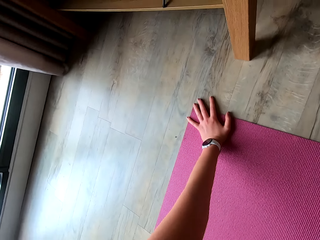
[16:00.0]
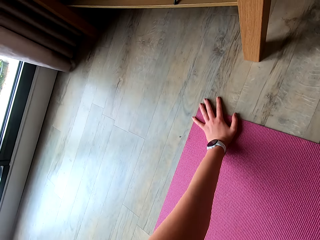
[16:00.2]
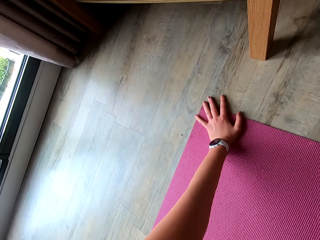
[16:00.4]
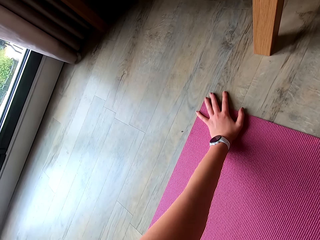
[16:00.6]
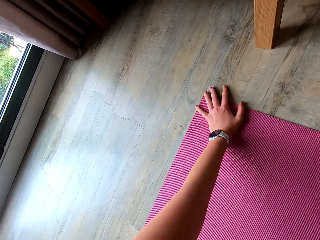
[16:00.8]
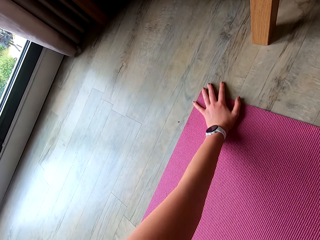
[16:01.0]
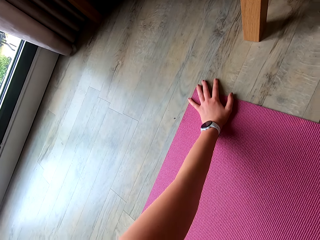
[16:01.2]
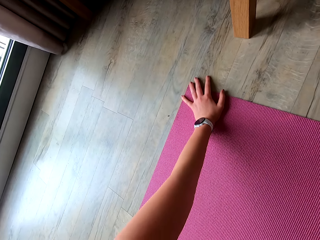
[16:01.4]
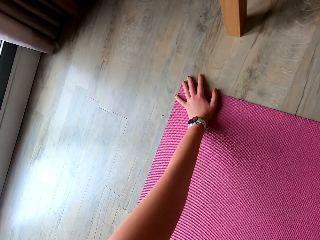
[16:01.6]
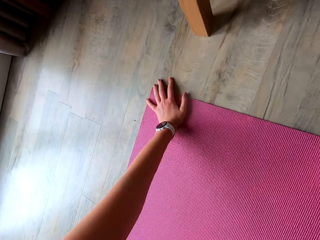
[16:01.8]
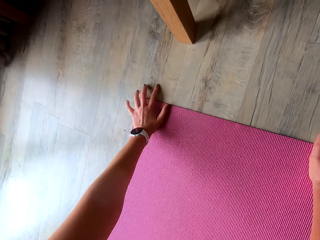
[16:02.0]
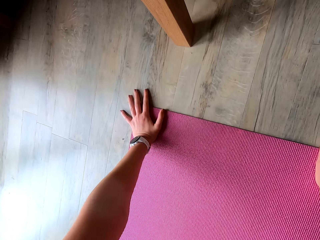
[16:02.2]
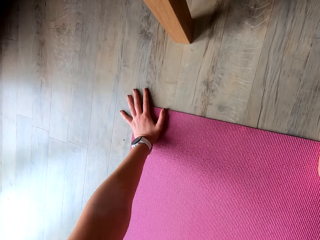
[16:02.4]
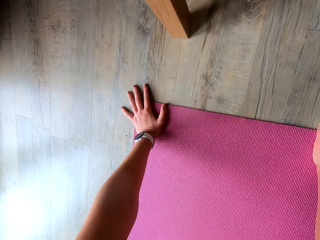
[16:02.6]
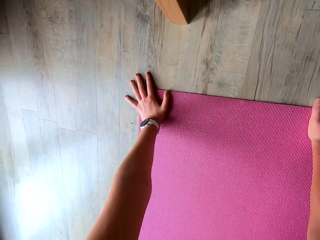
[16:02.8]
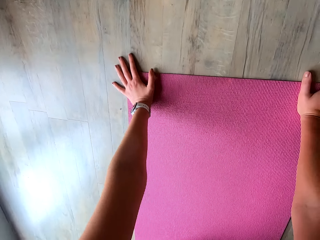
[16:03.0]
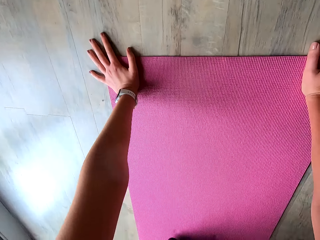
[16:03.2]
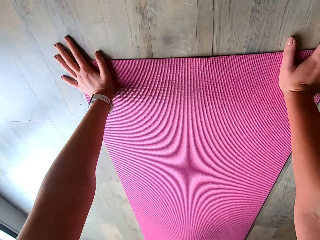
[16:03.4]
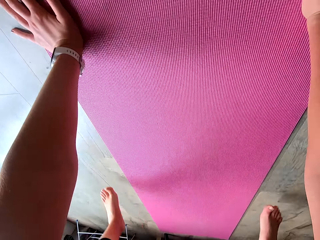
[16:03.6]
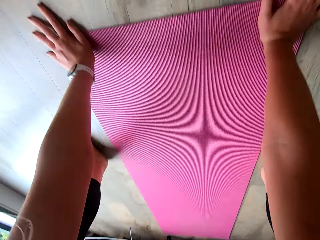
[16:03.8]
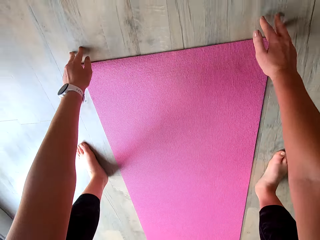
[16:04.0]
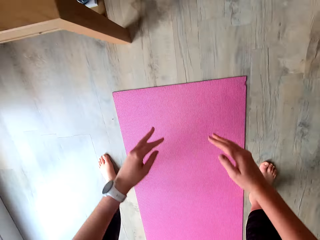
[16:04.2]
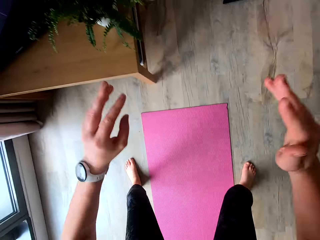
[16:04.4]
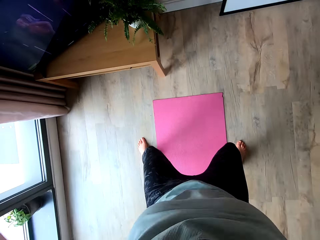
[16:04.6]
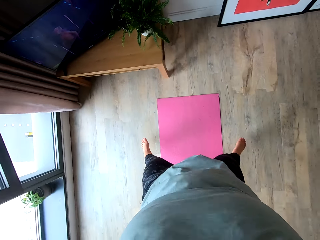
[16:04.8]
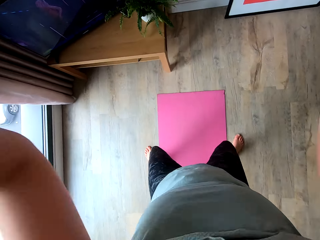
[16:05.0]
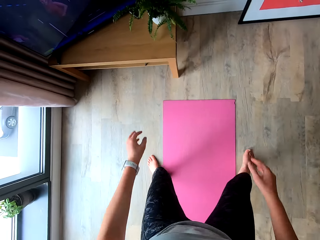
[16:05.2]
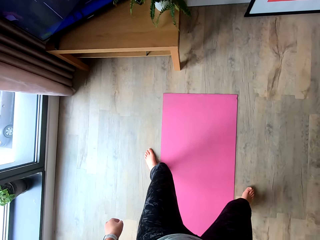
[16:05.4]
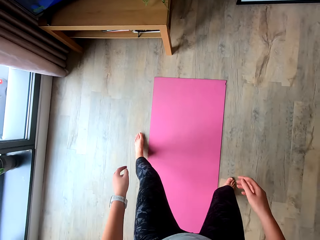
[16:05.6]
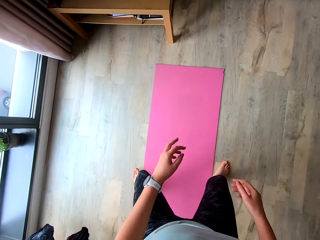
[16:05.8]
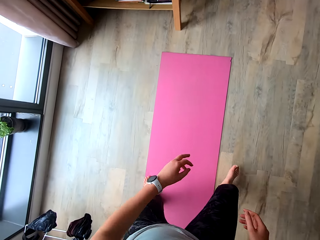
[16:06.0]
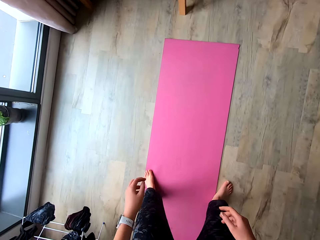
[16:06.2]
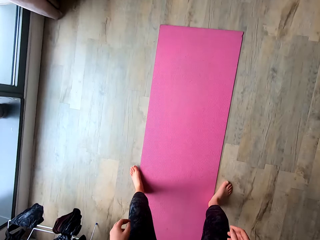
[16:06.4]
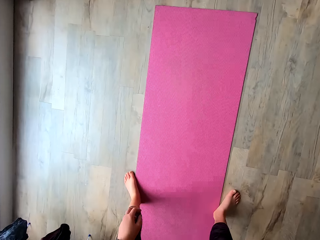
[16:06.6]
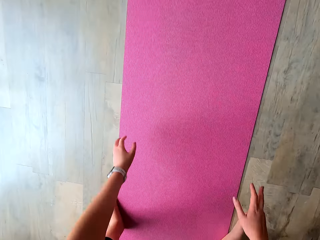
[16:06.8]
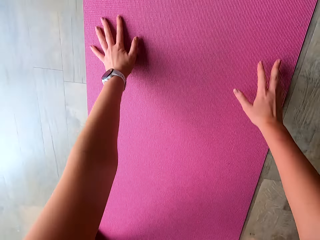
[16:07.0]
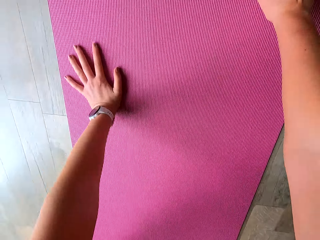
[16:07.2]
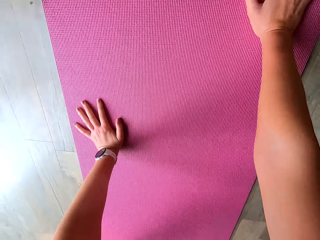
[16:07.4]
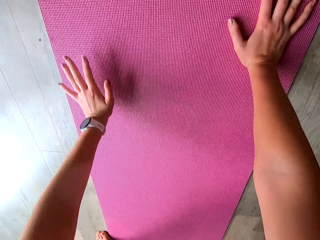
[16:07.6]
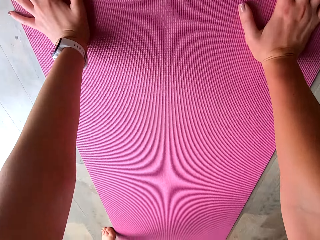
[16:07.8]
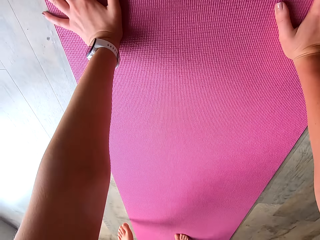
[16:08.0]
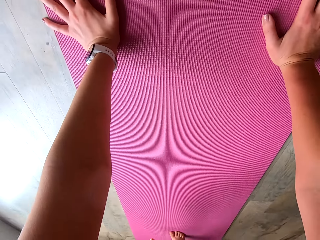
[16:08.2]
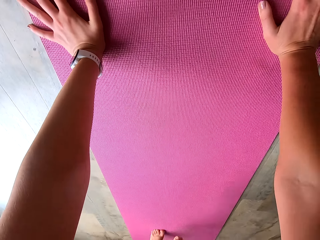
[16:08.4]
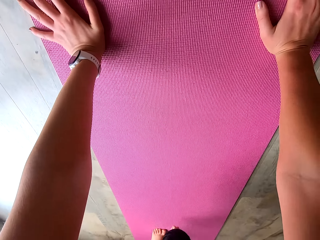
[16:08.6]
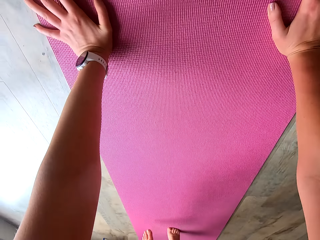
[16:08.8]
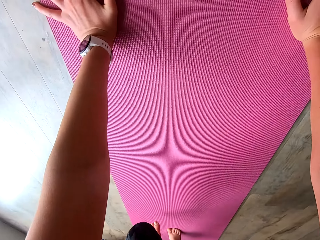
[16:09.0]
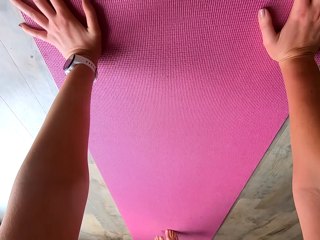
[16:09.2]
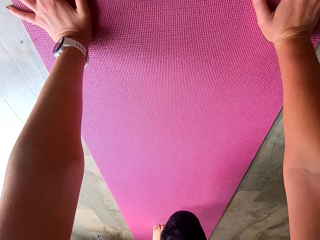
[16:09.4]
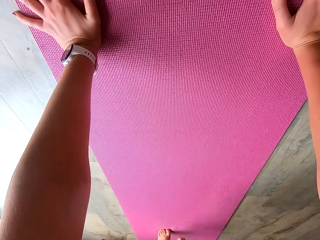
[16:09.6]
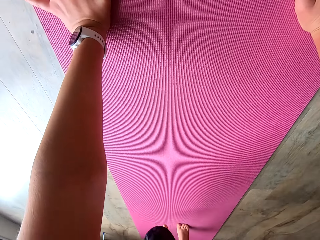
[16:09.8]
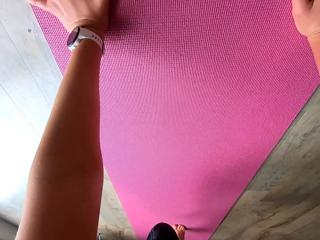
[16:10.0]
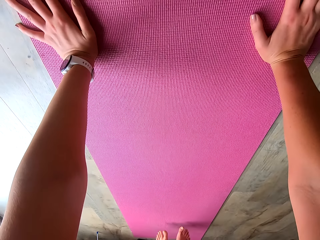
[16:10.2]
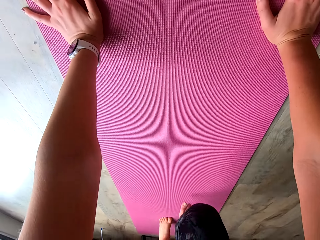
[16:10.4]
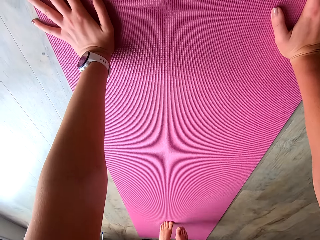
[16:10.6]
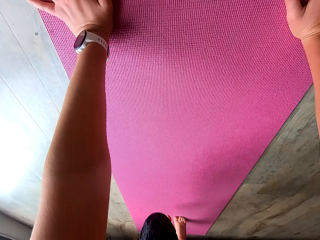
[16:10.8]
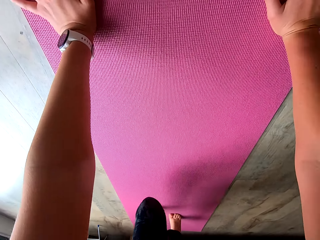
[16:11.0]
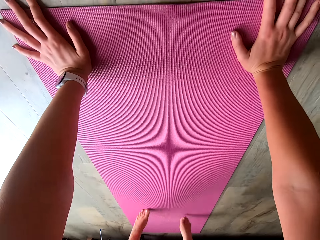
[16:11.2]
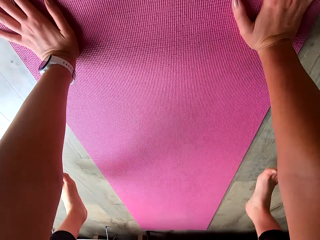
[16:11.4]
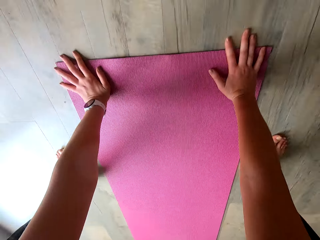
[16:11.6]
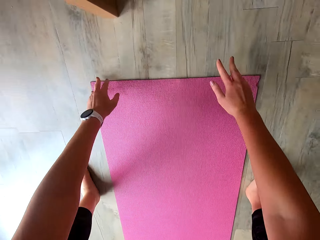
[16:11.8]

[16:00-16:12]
The camera wearer pauses. She jumps up. She touches the yoga mat with her hands. She jumps on the yoga mat.

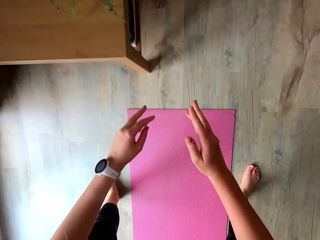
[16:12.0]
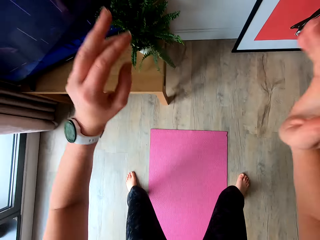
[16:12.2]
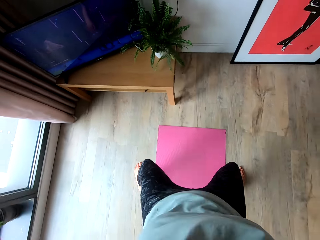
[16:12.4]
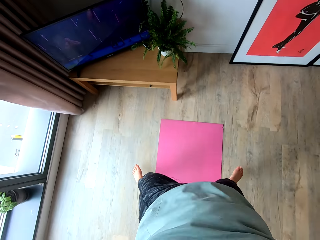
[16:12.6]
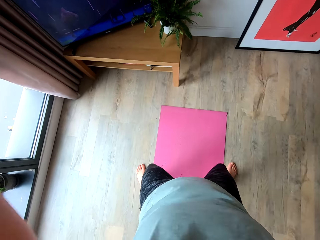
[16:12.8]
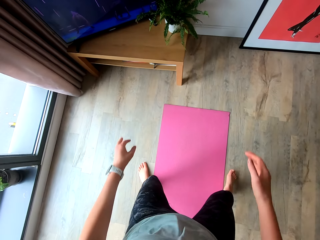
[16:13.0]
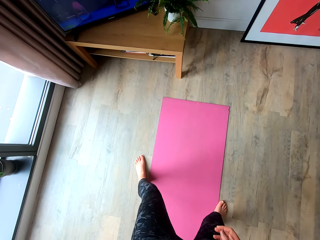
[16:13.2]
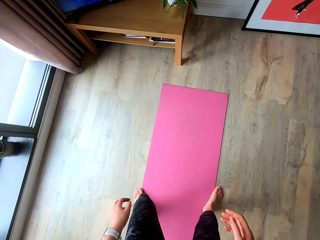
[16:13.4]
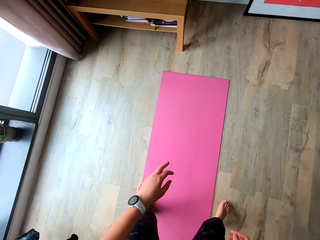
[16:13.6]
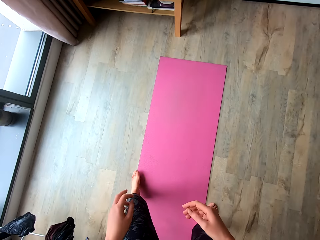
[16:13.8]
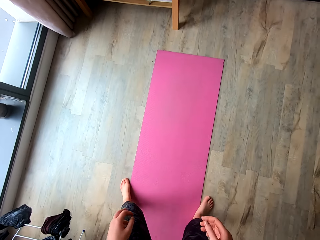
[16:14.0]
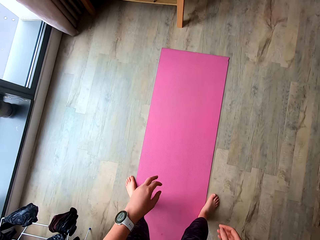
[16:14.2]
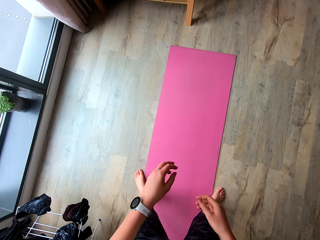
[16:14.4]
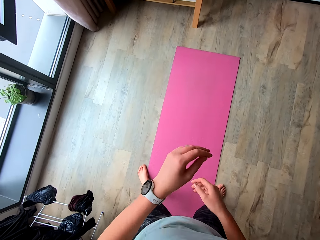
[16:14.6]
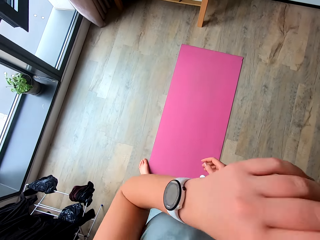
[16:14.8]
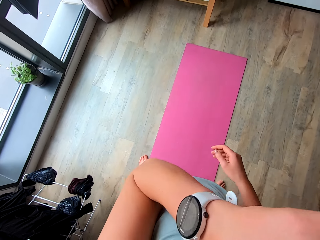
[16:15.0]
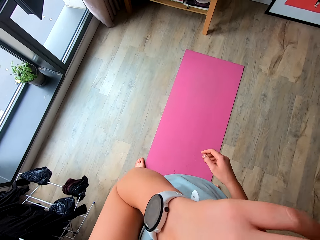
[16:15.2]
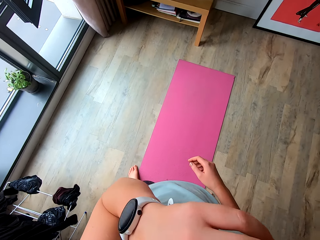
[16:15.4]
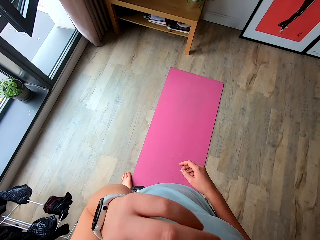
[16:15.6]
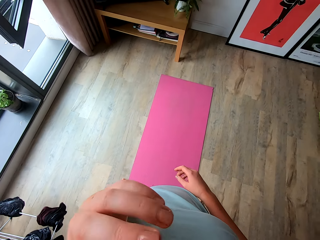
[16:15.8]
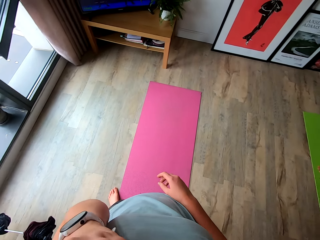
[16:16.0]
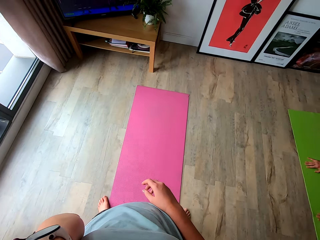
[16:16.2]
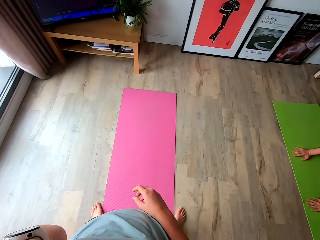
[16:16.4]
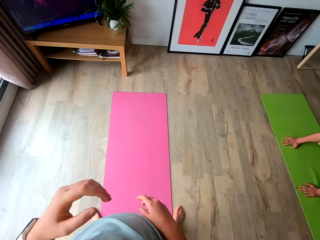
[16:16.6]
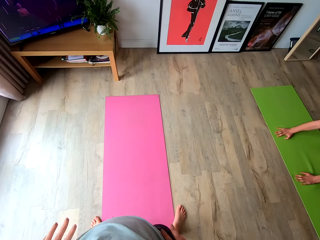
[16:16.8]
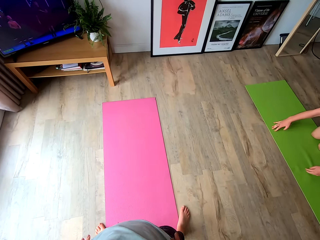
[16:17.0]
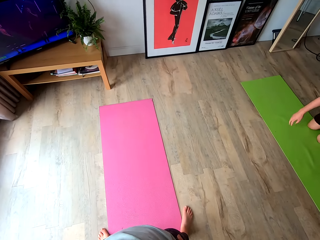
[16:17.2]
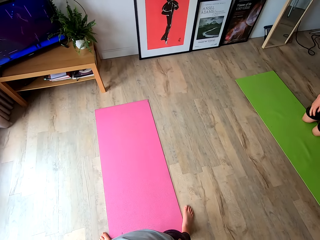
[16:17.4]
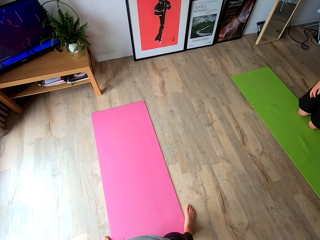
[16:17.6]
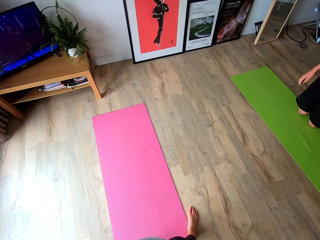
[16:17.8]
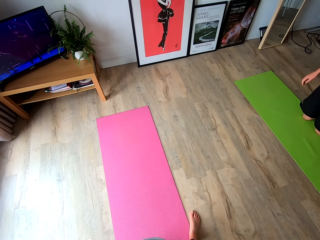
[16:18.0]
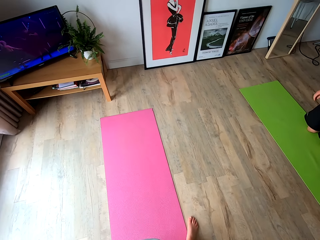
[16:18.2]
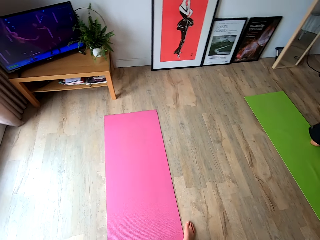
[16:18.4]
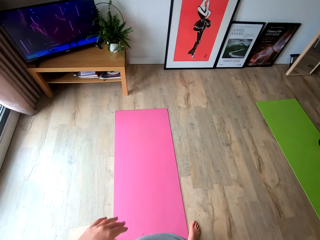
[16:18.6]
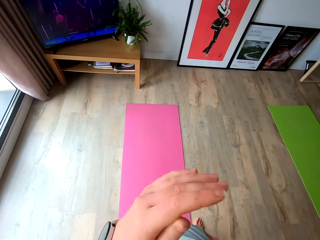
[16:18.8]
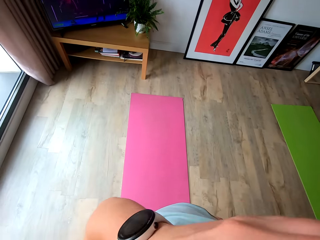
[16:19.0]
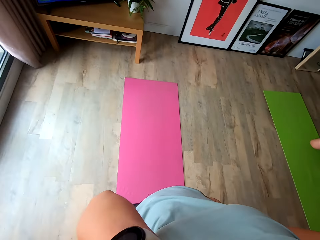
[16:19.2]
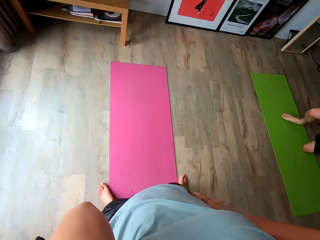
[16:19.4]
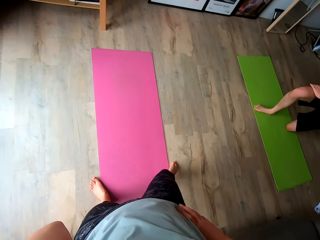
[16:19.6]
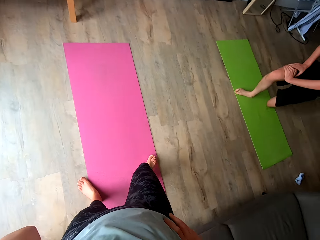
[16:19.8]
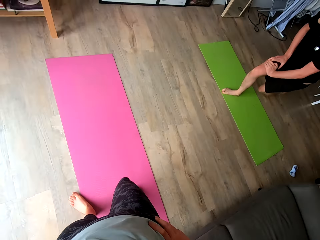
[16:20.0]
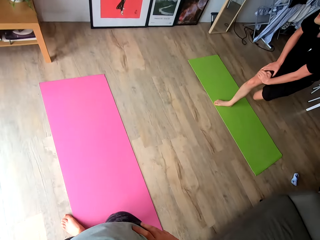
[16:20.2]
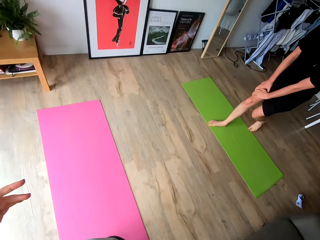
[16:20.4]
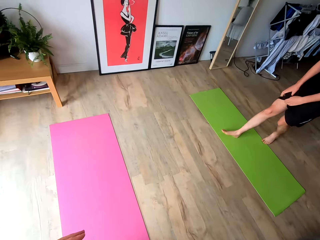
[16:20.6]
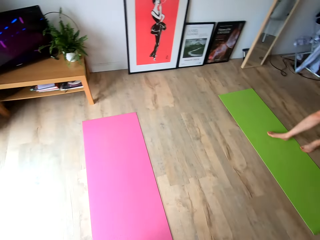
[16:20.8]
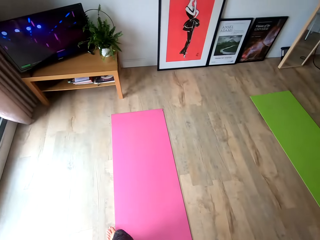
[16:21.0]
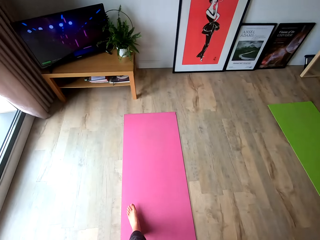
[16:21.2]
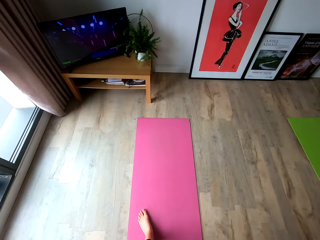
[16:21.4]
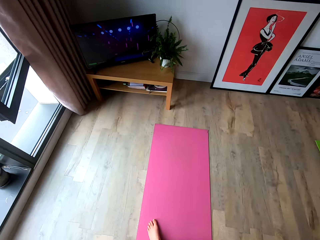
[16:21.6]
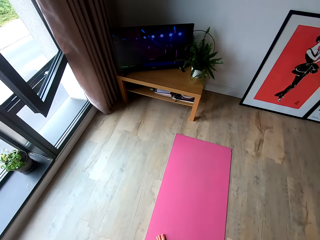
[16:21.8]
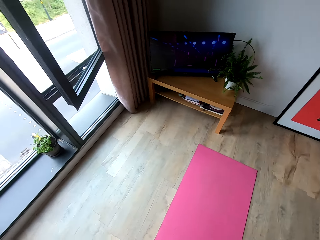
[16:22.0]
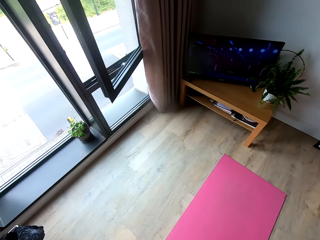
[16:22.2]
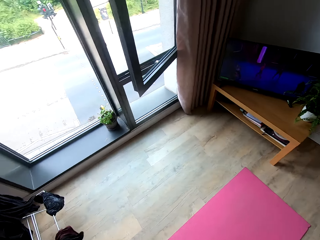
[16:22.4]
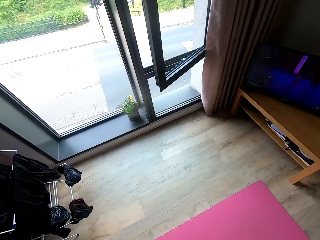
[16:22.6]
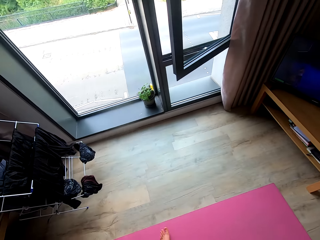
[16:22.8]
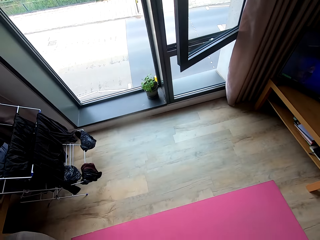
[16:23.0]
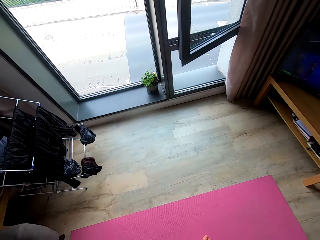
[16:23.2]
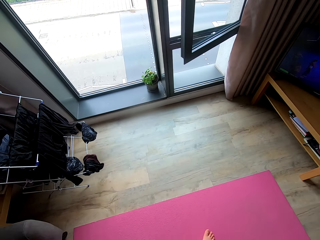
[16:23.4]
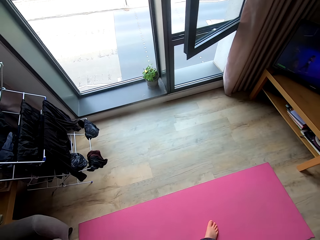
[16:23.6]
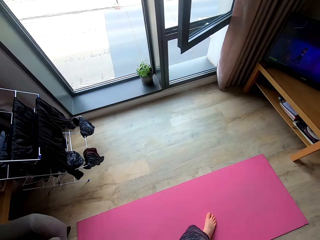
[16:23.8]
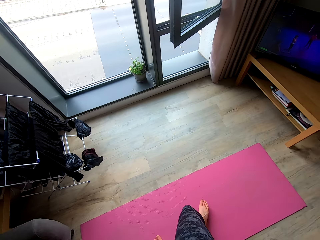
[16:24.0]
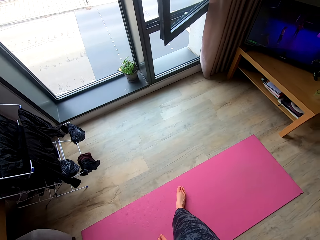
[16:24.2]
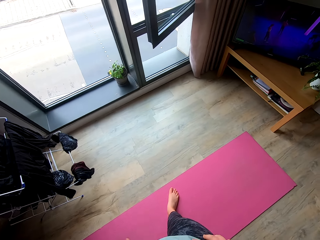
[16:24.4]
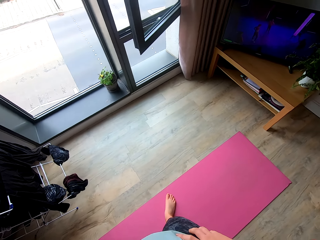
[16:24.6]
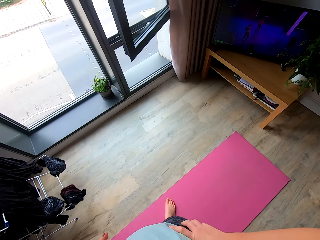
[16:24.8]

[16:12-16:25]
The camera wearer jumps up. She lifts her hand. She touches her nose with her left hand. She holds her waist with her hands. She touches her nose with her left hand.
